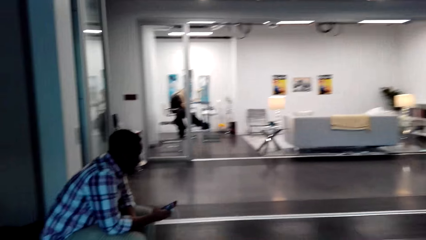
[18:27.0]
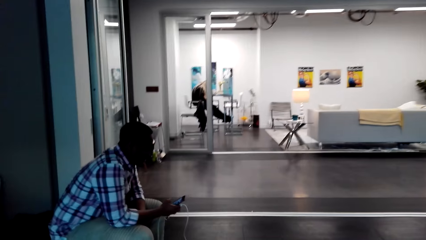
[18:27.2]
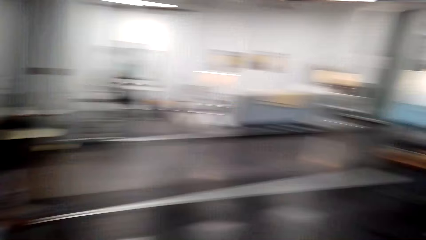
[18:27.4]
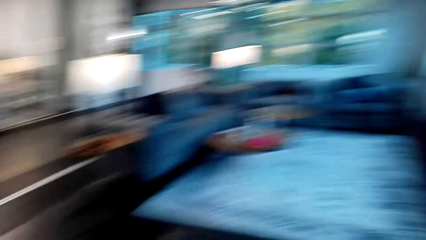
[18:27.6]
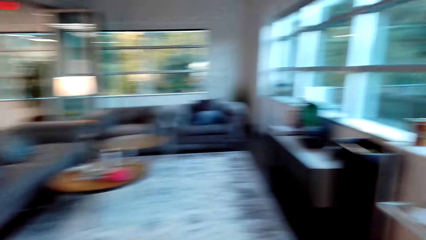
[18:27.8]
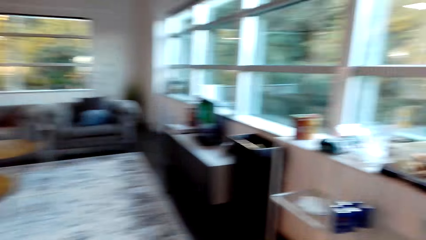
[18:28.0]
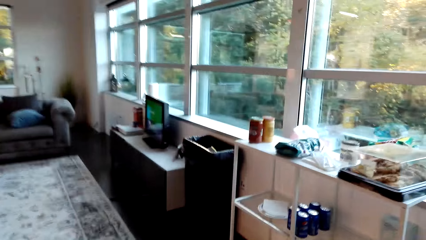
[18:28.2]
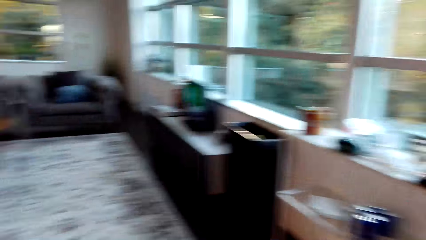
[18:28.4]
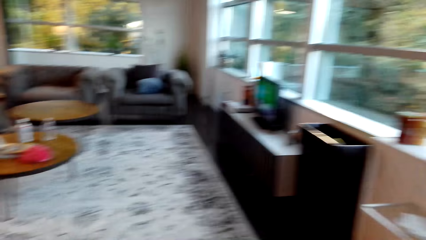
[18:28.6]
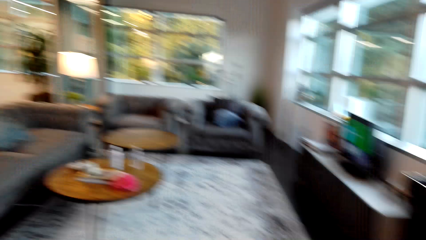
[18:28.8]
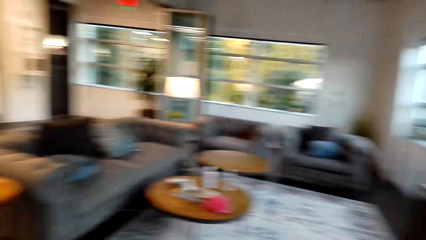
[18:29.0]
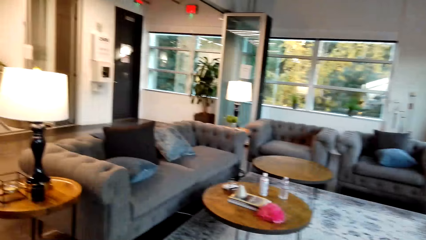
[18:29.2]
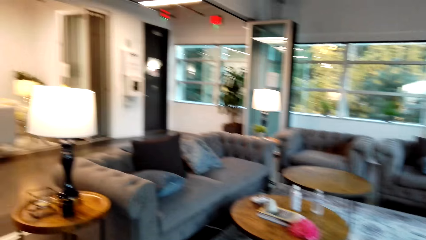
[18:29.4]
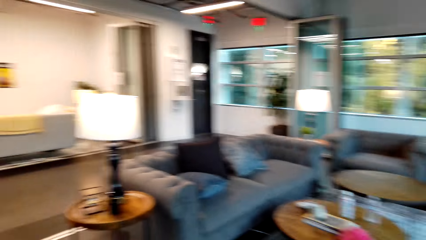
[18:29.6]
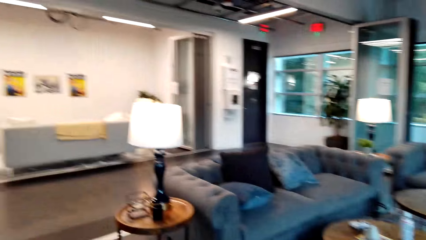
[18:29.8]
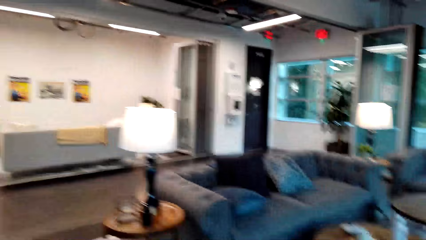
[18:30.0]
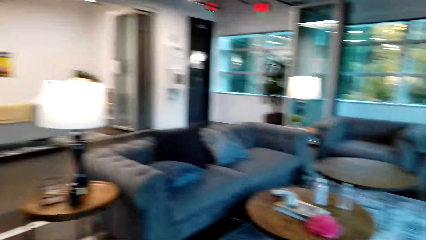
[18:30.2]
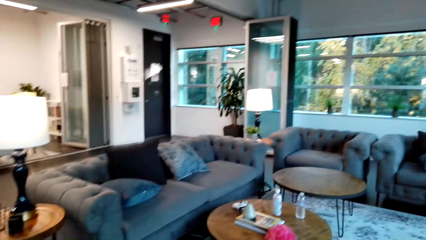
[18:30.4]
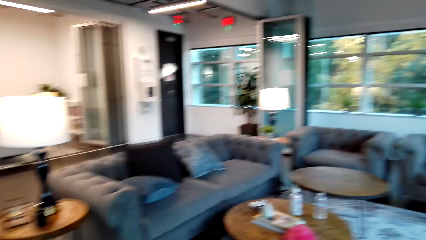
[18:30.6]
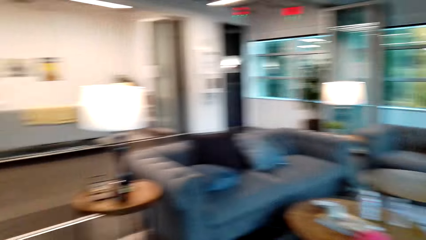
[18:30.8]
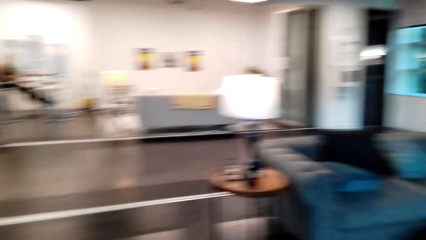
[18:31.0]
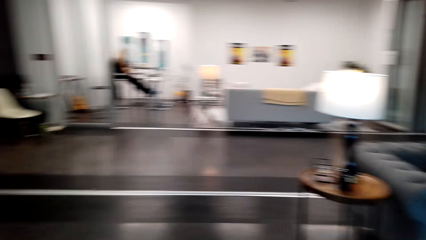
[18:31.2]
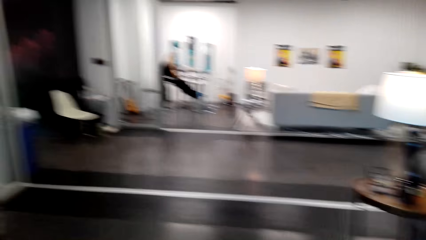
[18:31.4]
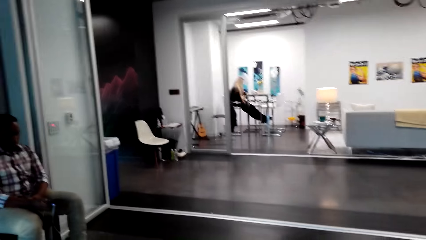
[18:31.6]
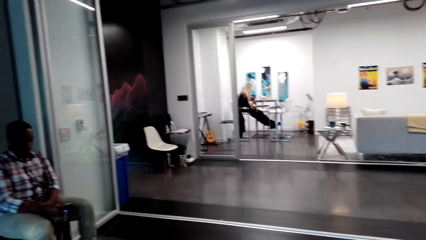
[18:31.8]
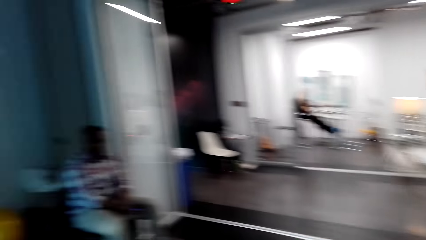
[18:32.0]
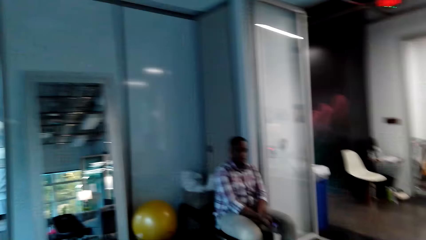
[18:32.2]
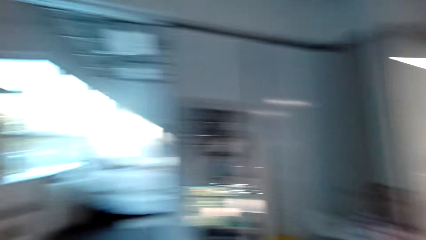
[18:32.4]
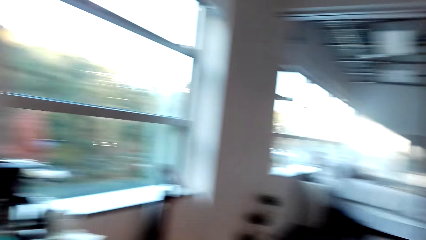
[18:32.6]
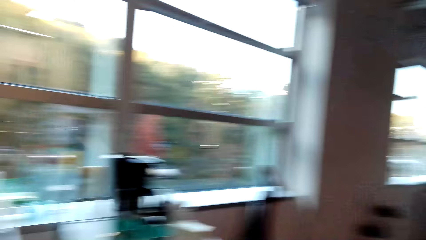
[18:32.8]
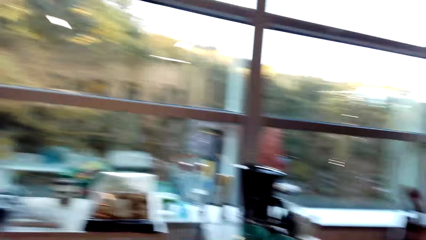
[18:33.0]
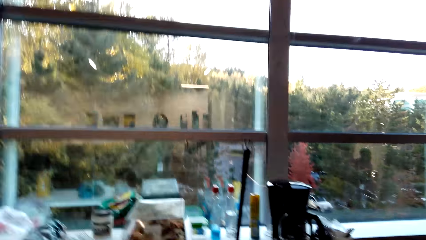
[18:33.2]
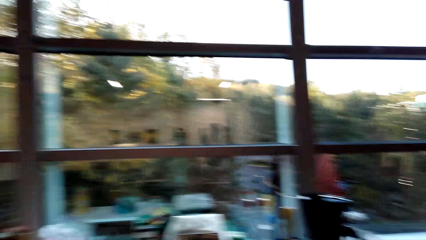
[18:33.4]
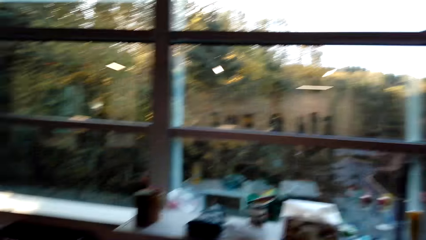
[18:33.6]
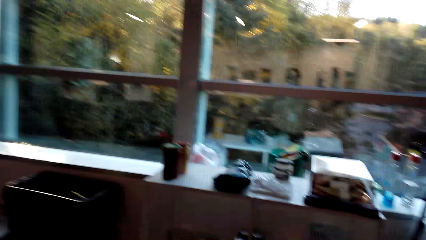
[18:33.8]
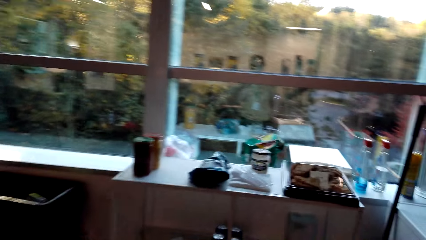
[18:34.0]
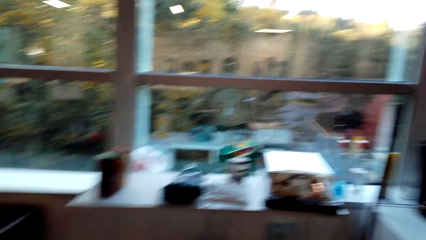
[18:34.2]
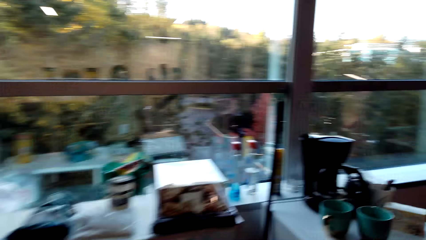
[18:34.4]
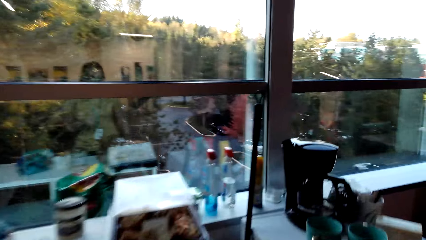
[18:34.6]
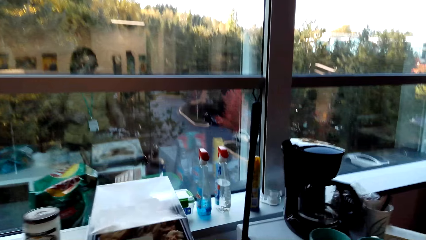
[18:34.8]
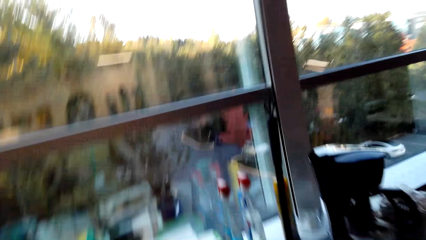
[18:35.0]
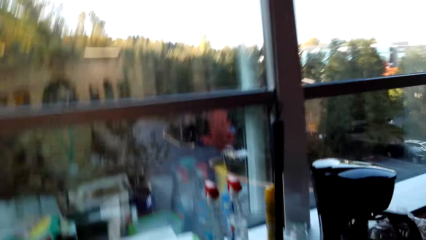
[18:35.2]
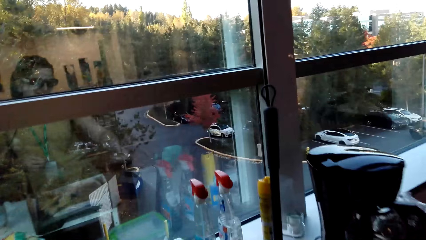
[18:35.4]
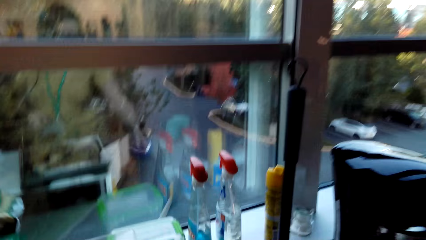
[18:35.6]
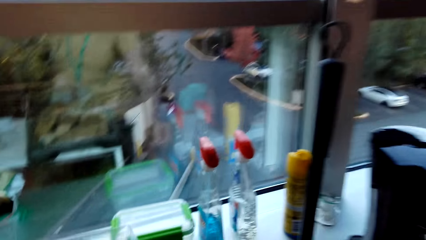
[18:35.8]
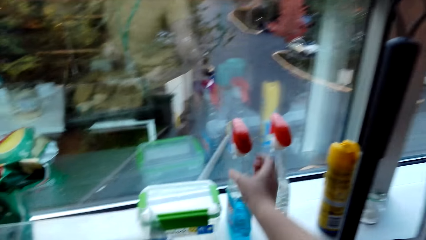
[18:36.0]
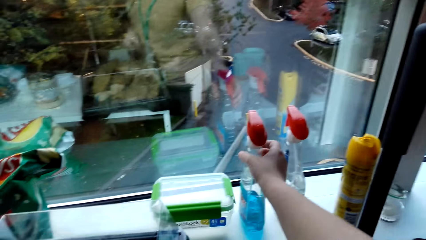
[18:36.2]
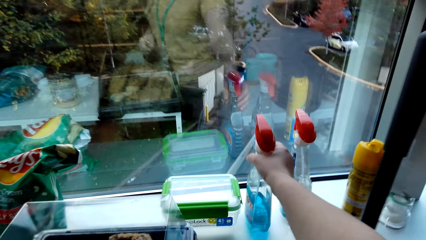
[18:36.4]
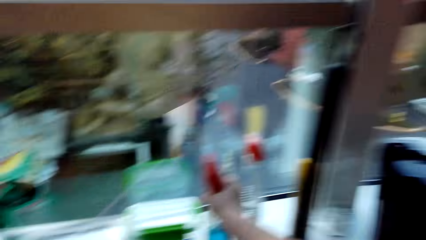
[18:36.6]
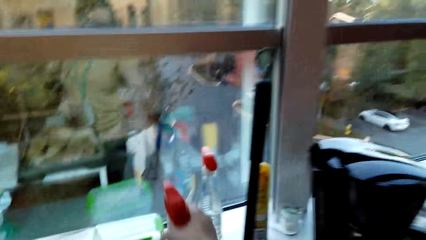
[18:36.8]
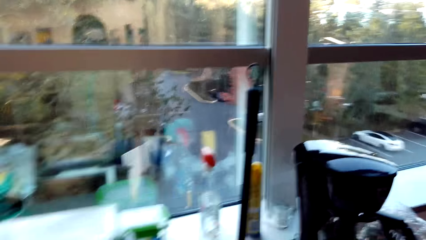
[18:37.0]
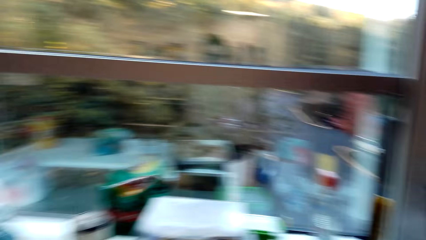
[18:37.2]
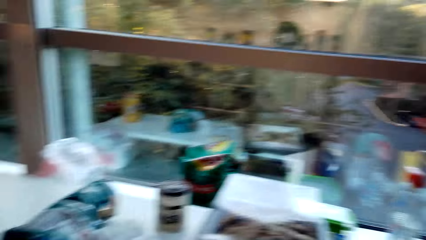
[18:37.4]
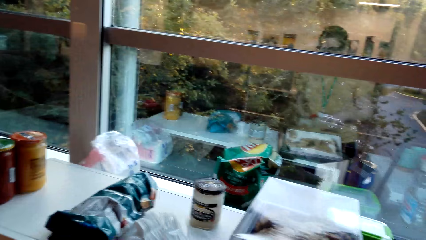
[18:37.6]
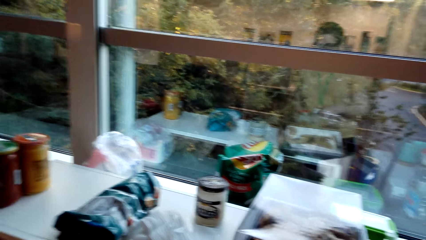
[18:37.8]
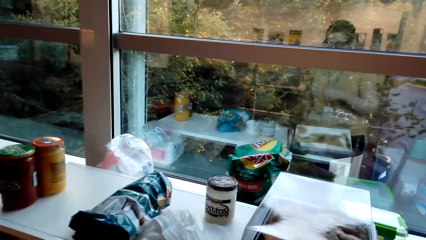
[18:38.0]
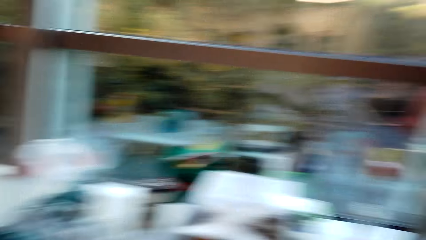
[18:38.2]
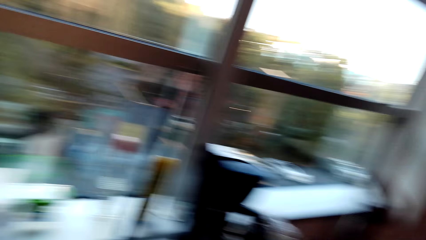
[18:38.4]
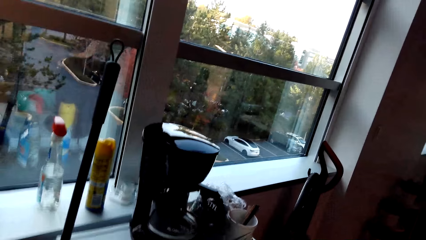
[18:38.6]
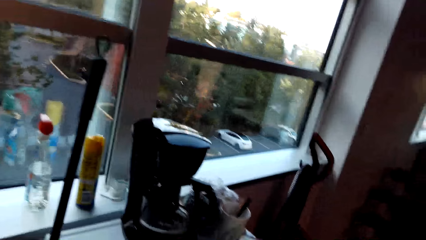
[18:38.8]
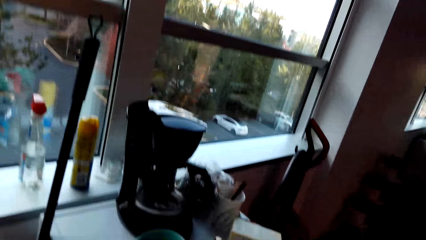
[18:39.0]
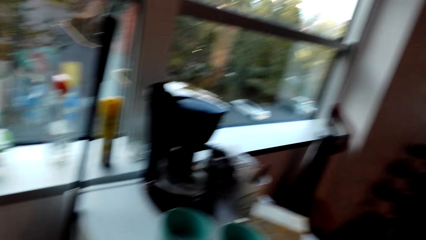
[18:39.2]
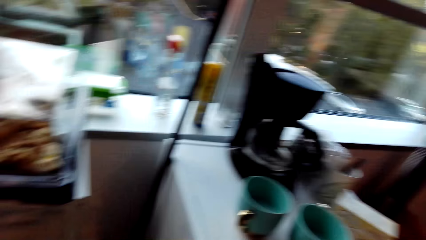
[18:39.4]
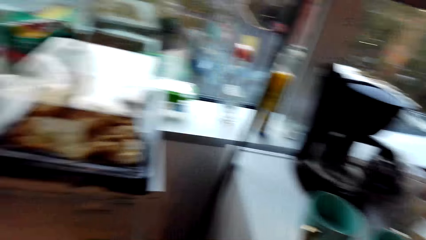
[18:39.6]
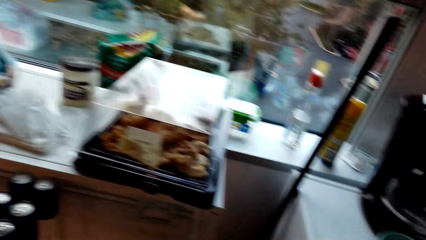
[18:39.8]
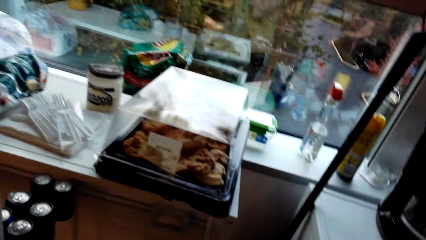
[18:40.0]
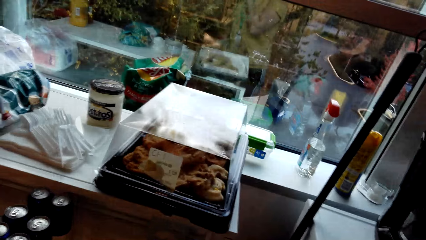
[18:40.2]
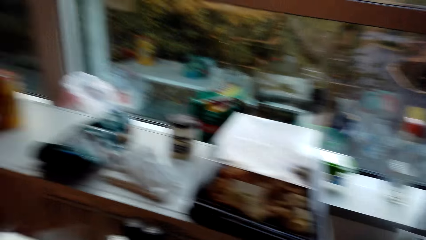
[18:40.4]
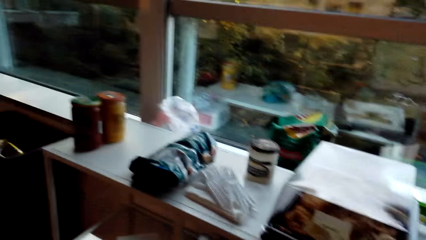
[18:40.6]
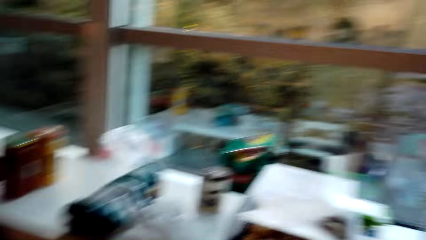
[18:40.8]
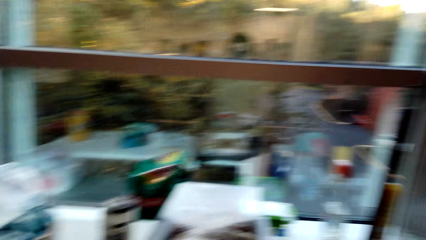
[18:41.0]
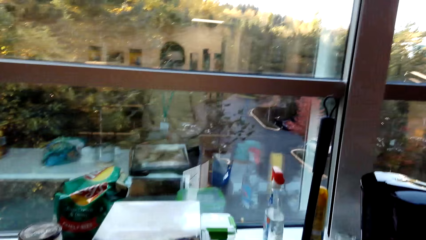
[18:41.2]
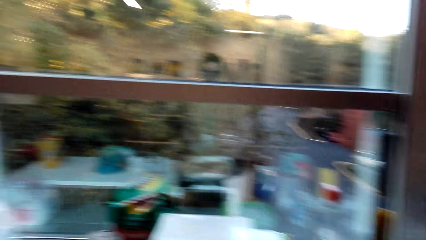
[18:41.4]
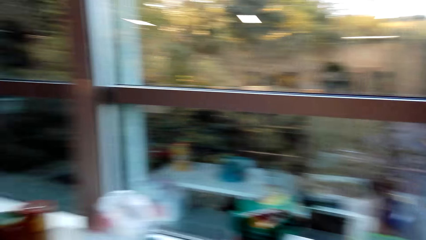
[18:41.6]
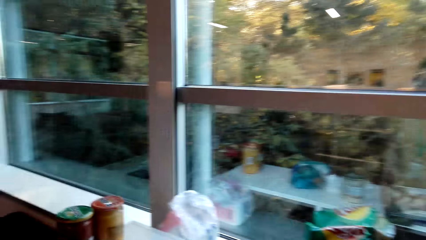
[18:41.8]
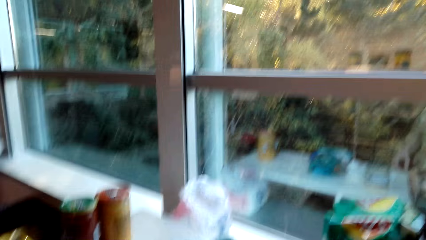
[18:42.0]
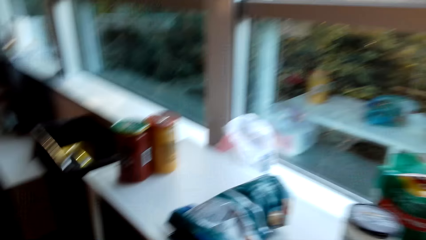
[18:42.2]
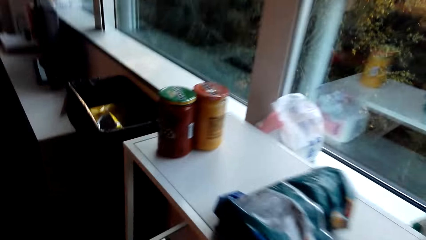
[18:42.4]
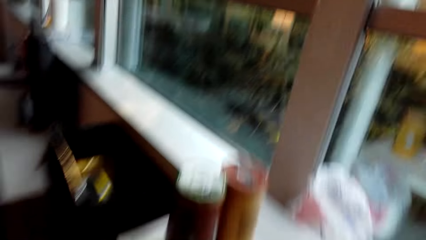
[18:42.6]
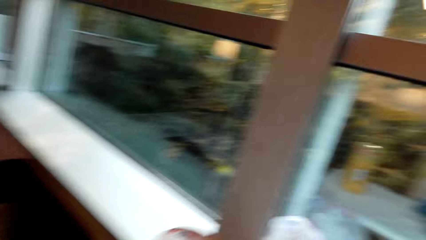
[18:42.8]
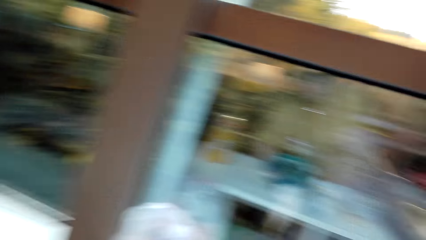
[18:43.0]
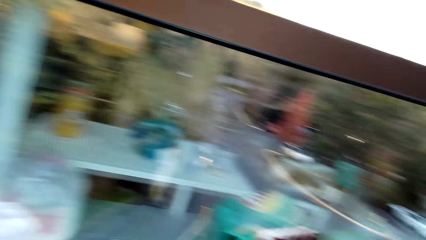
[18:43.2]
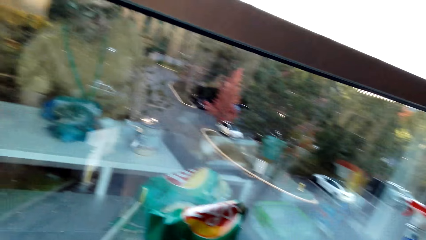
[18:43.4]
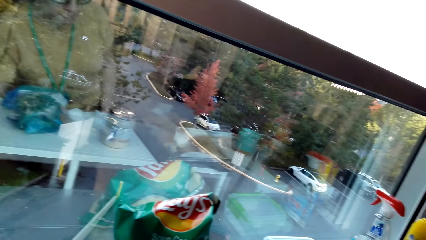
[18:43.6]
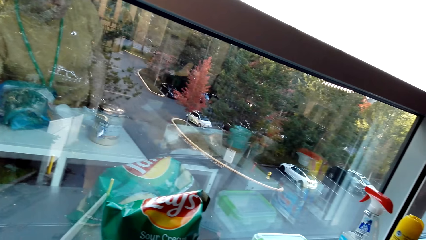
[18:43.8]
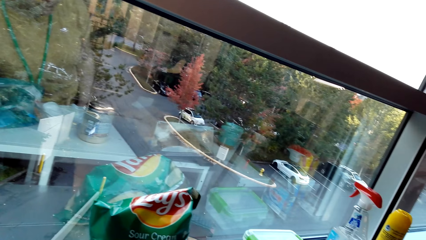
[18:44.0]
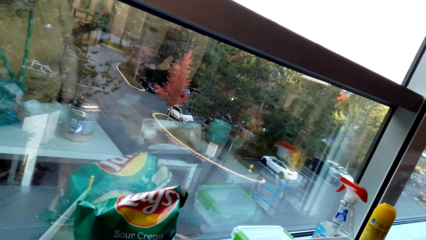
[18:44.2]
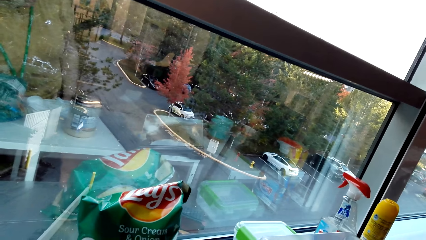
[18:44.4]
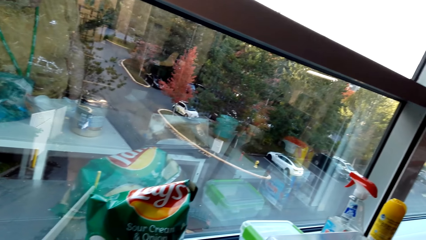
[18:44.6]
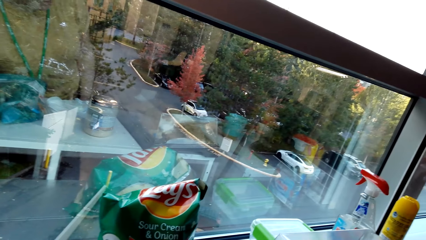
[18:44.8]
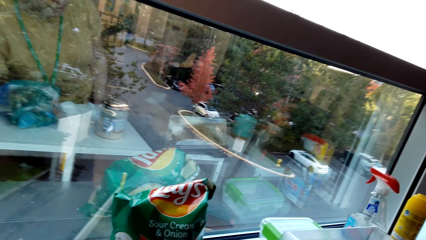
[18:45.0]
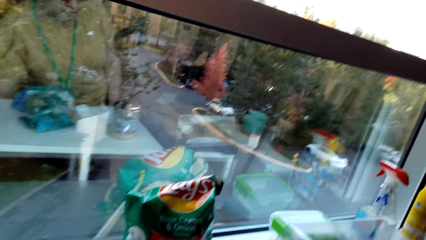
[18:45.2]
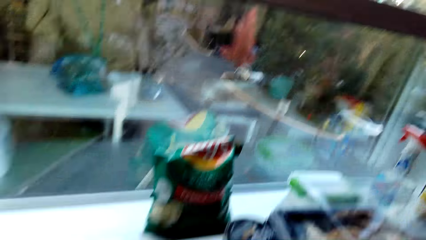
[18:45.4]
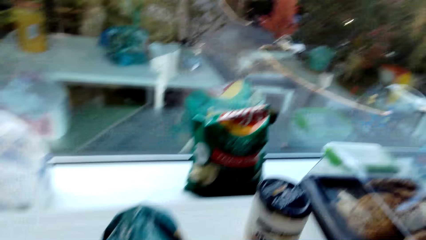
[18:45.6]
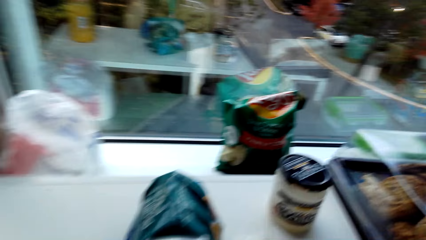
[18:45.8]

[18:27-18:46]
The camera wearer looks around. They pick up a spray. They look around.
